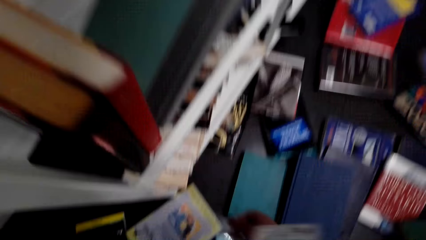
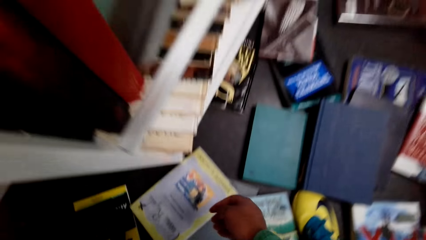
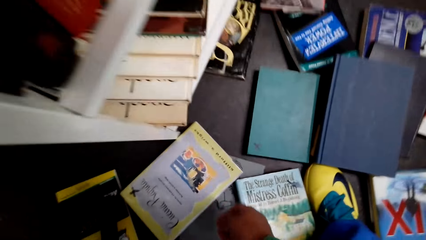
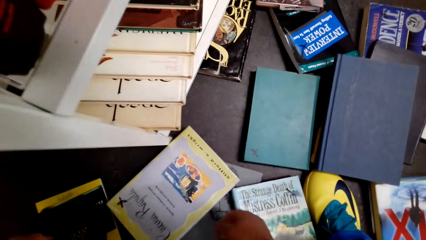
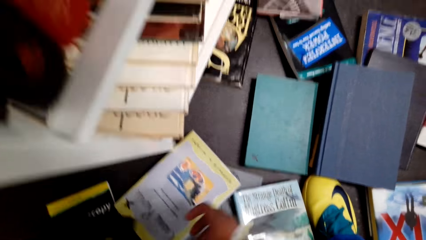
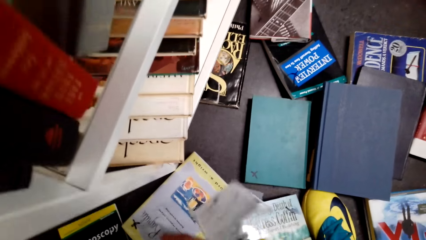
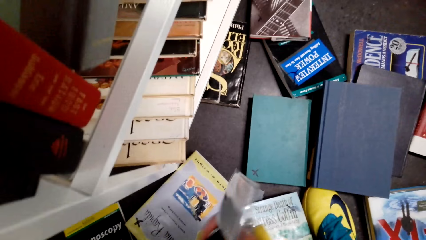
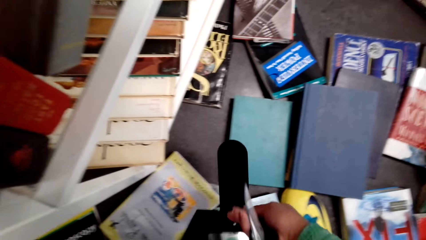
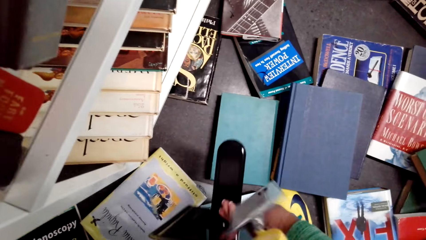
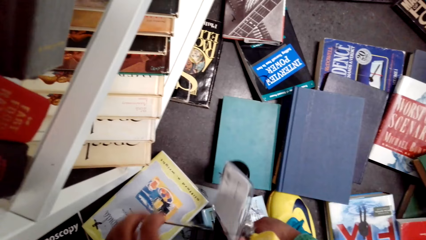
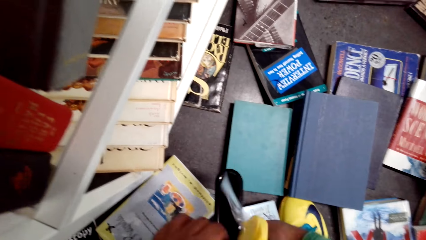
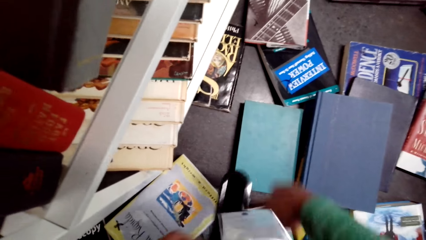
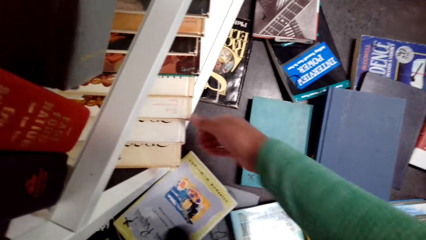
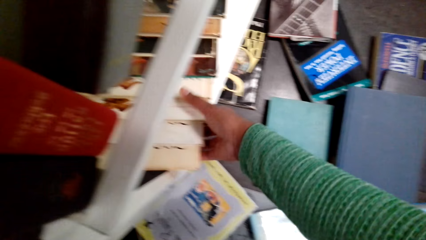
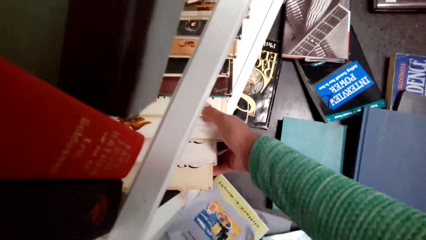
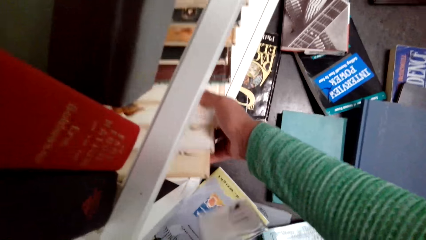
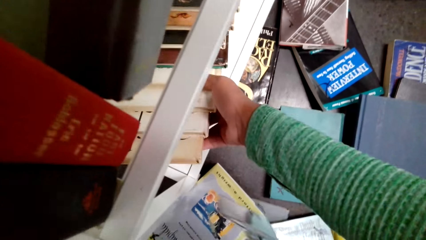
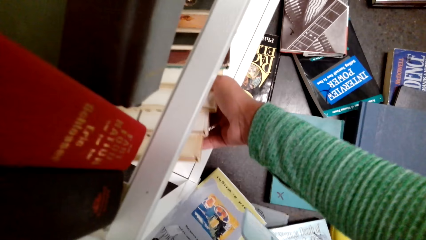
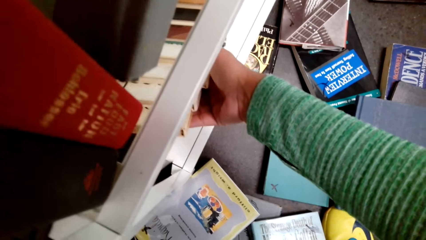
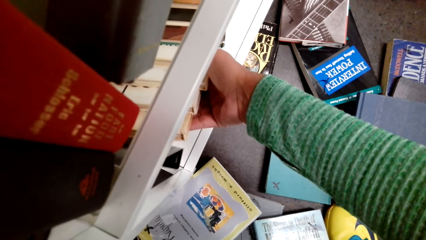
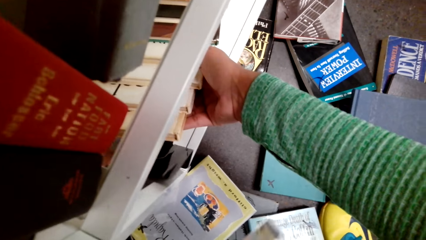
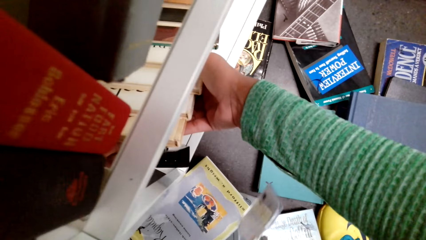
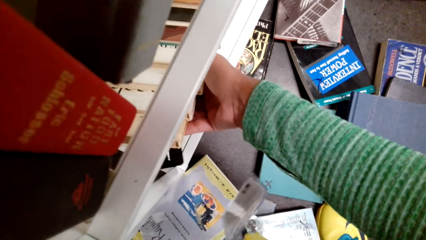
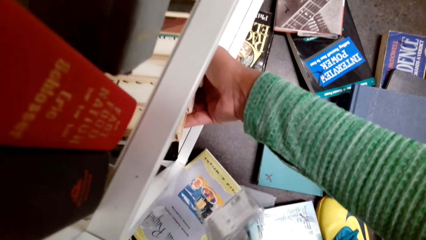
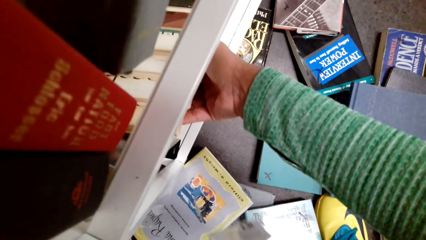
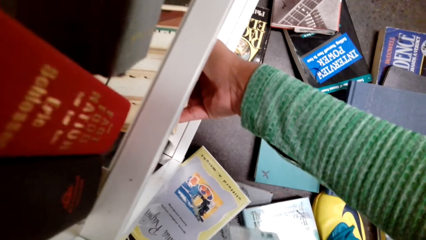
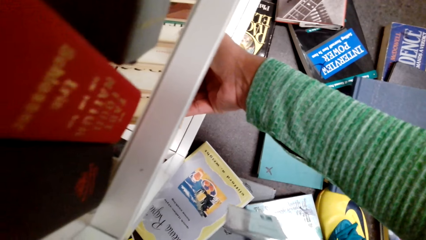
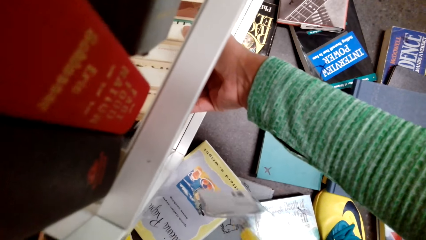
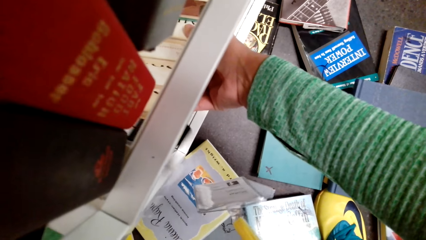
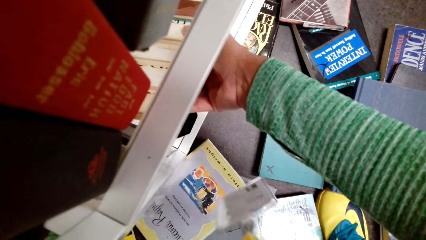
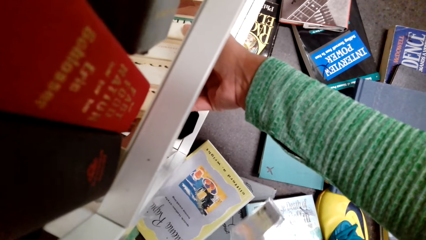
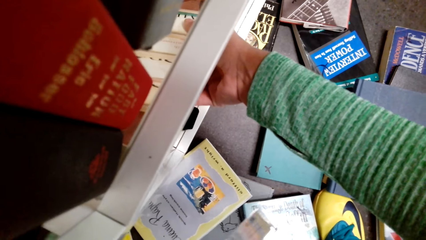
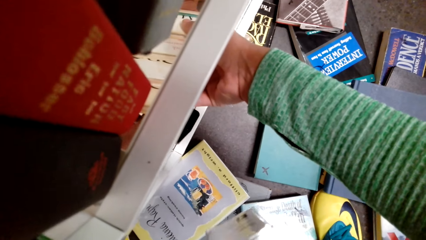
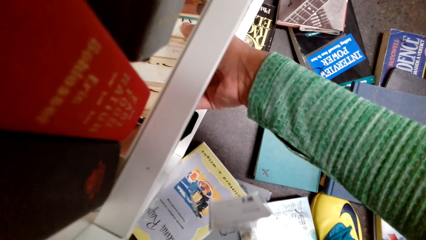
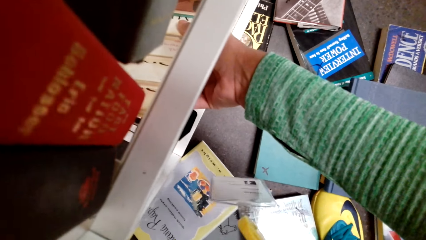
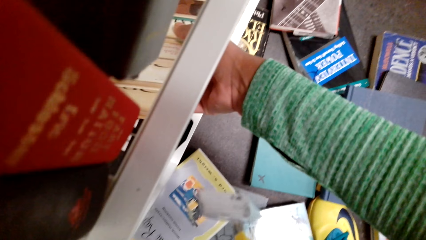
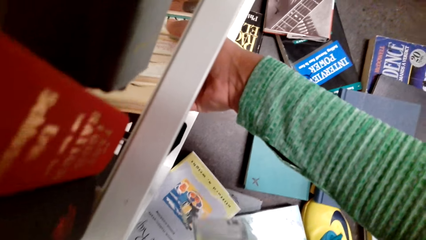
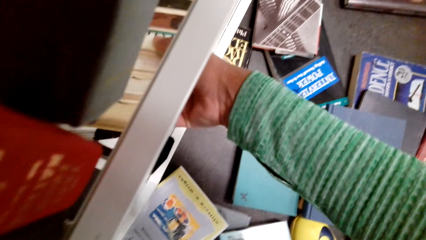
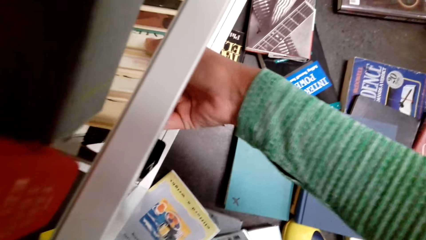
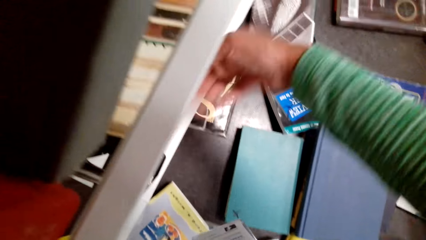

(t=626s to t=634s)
The camera wearer arranges books on the shelf.

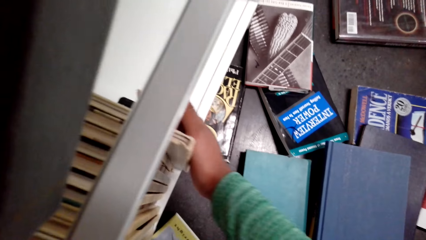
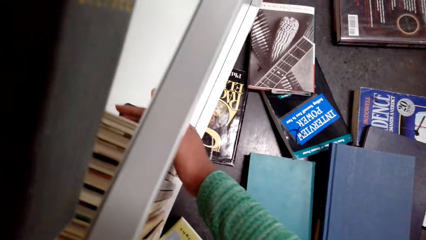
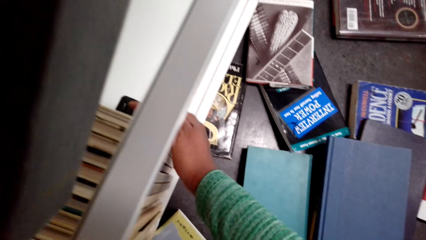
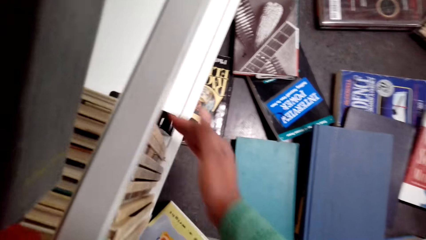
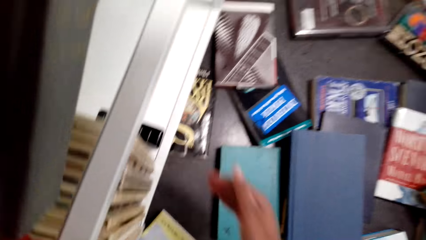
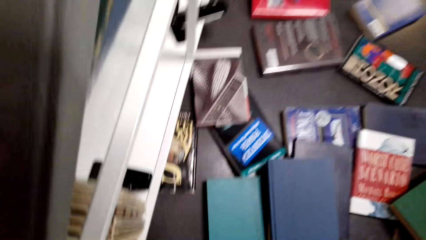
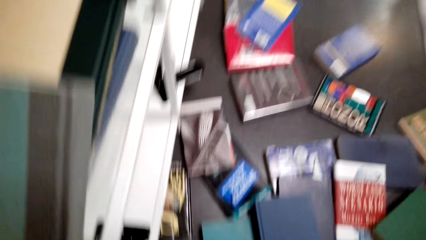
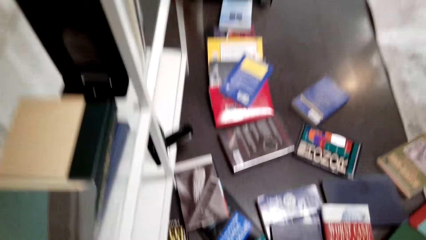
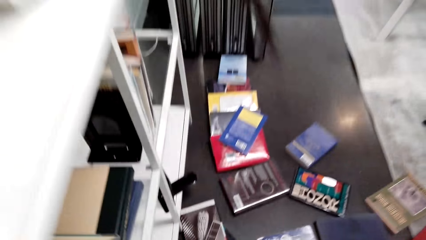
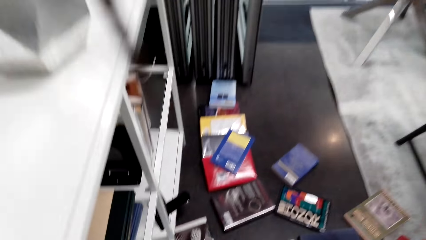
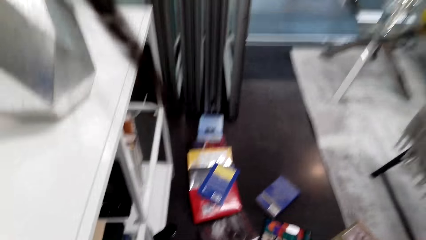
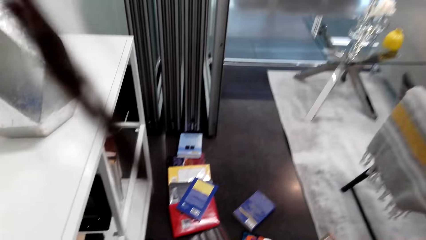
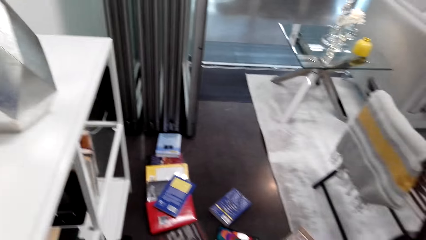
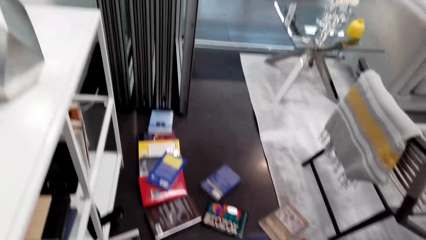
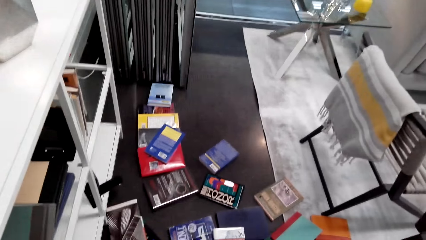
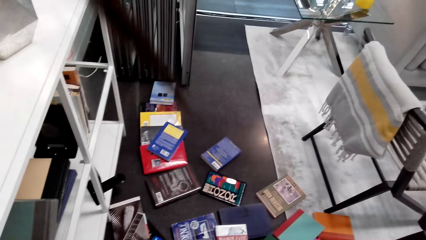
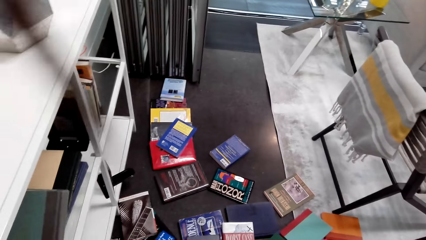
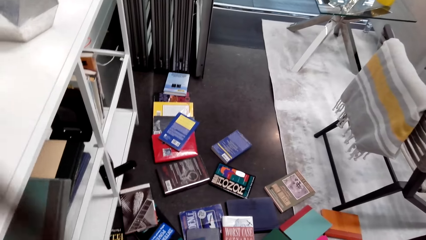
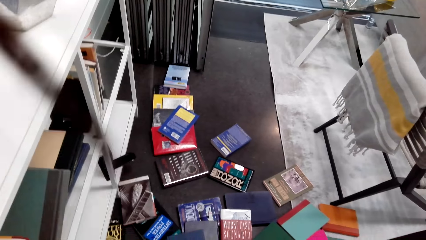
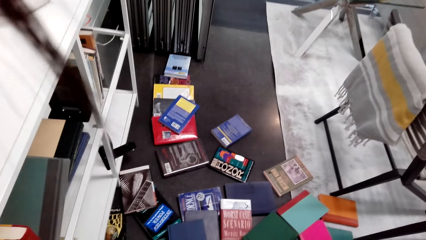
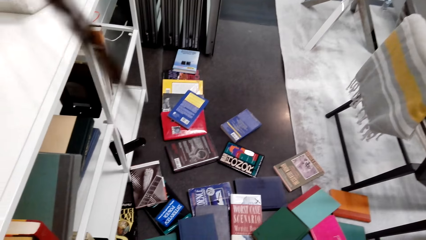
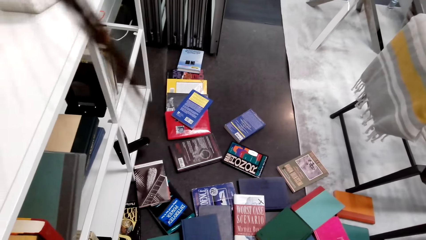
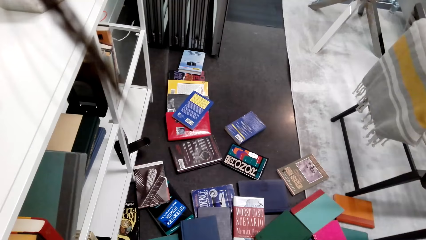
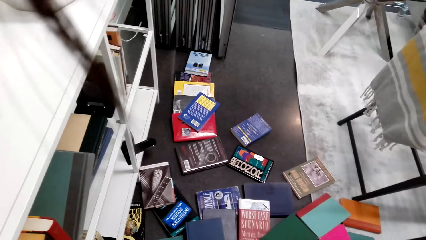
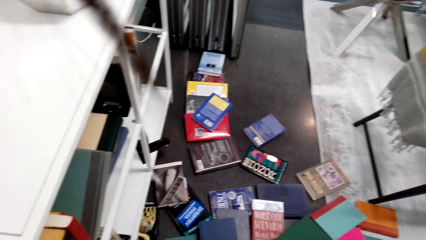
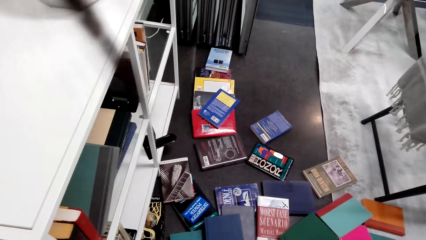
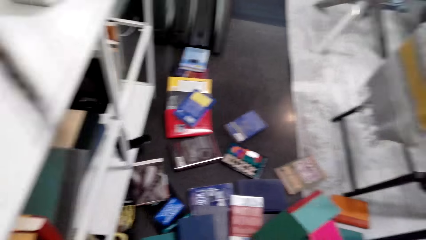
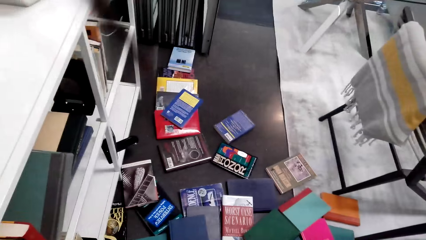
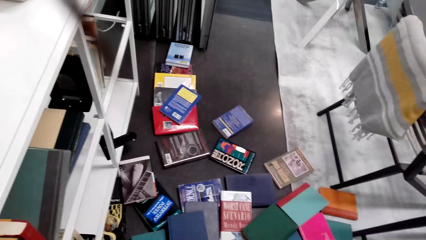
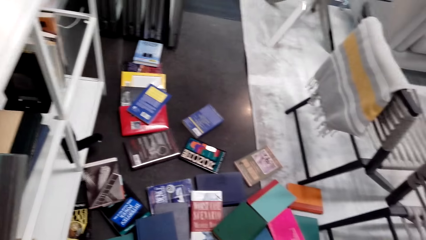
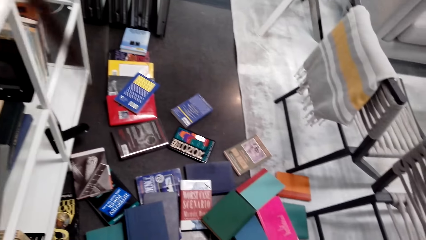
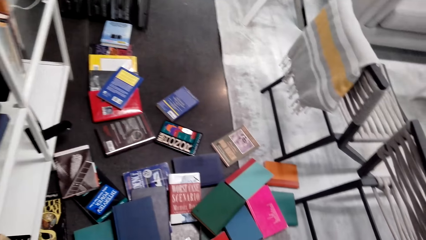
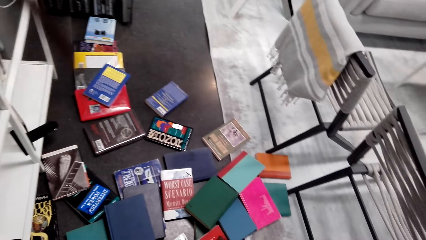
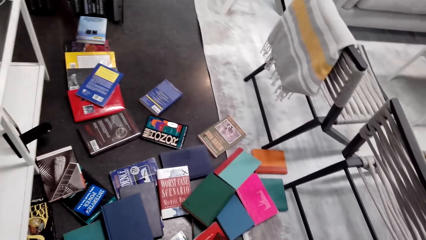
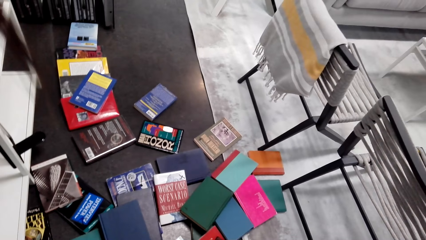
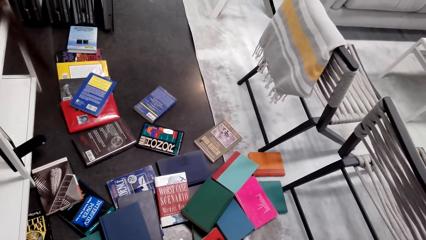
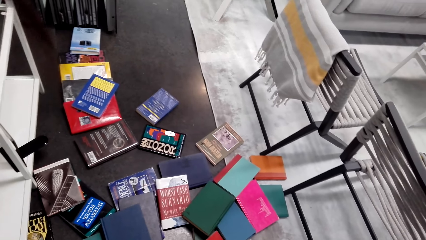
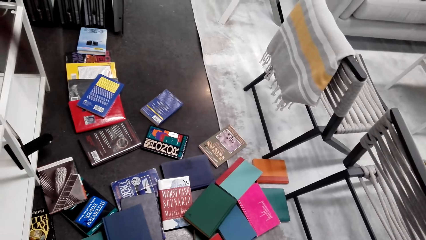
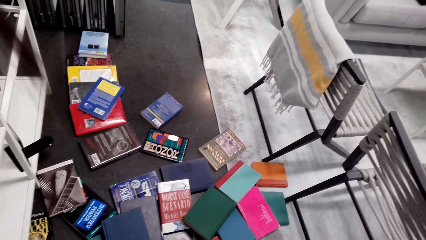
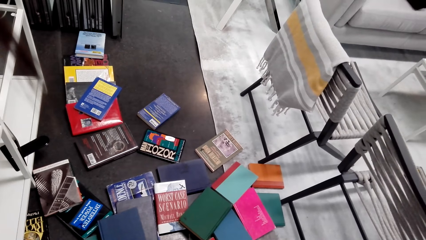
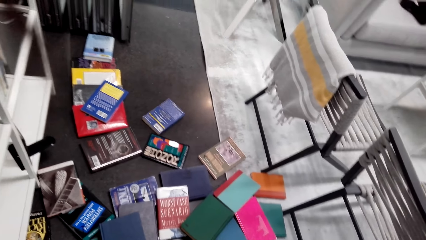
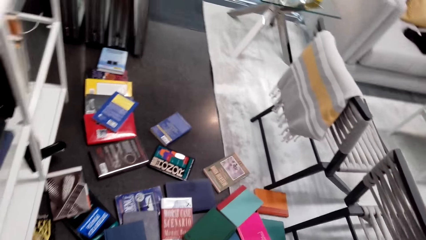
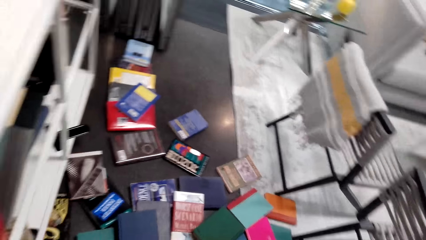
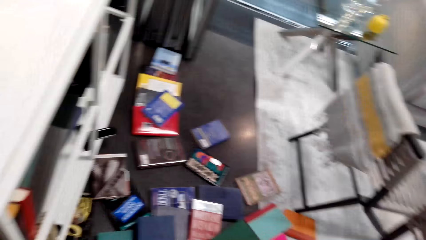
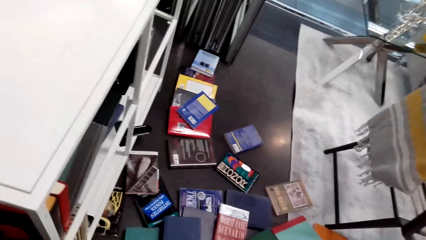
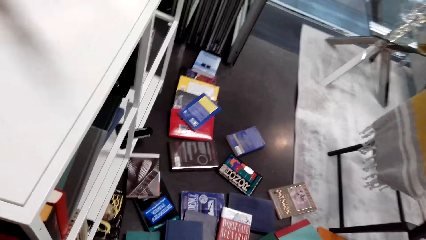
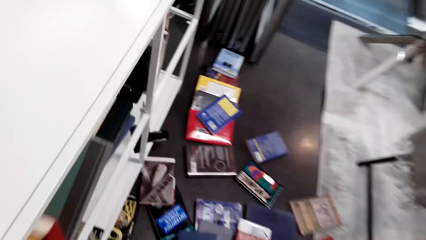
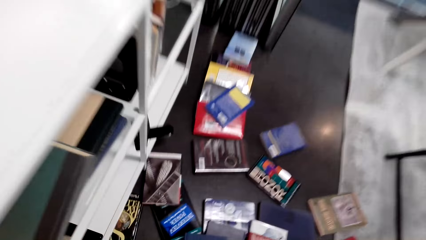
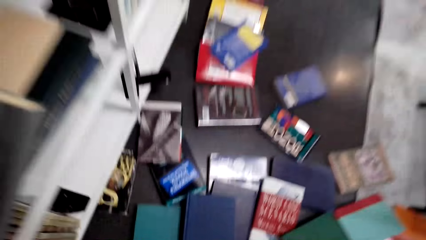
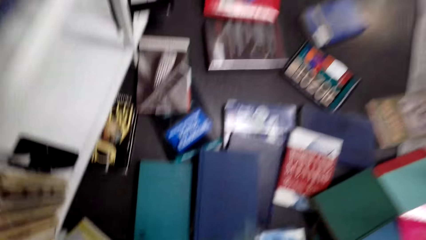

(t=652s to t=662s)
The camera wearer looks around.
